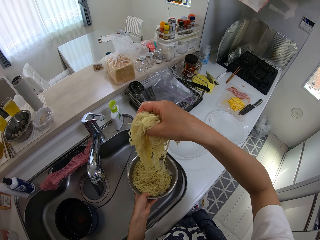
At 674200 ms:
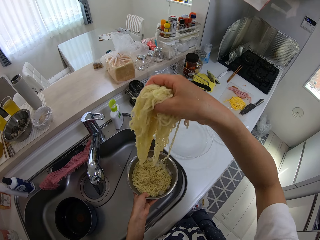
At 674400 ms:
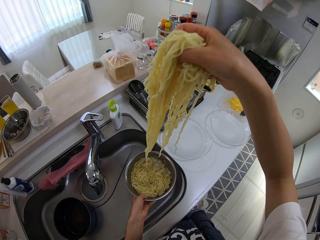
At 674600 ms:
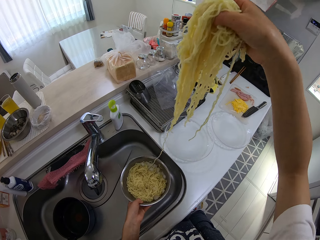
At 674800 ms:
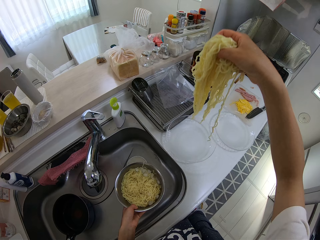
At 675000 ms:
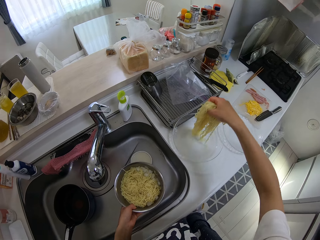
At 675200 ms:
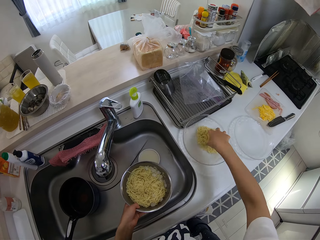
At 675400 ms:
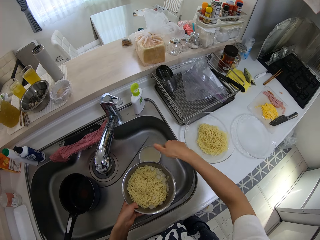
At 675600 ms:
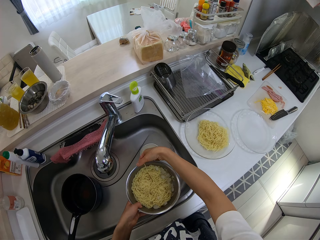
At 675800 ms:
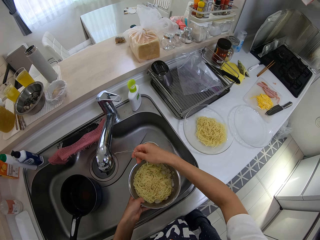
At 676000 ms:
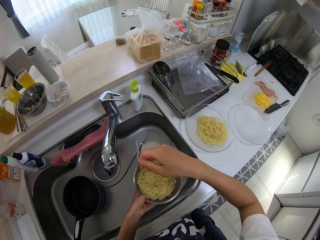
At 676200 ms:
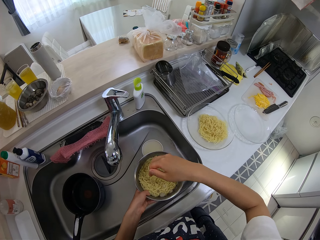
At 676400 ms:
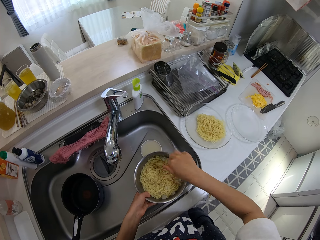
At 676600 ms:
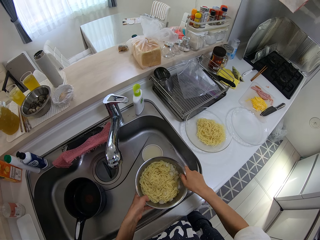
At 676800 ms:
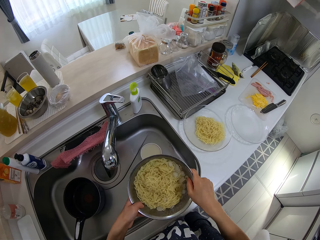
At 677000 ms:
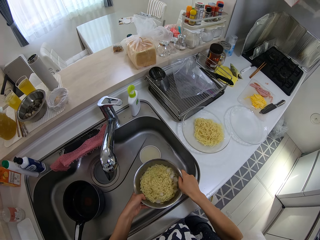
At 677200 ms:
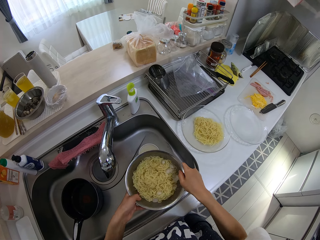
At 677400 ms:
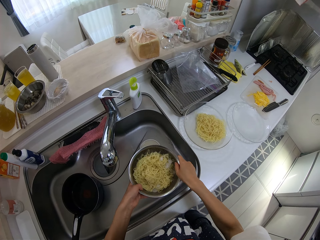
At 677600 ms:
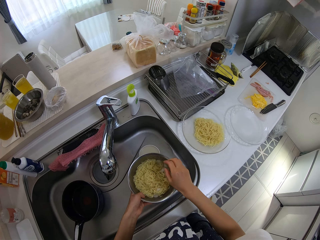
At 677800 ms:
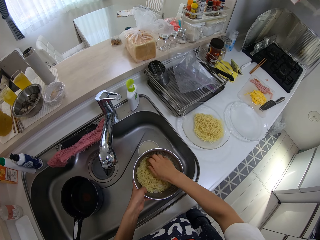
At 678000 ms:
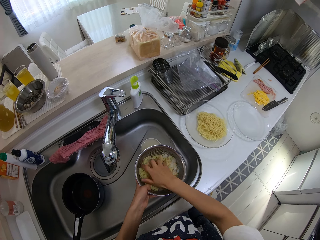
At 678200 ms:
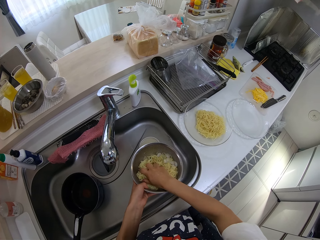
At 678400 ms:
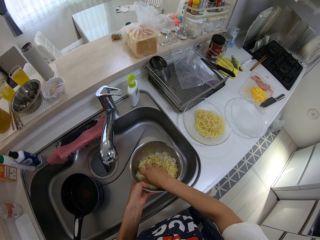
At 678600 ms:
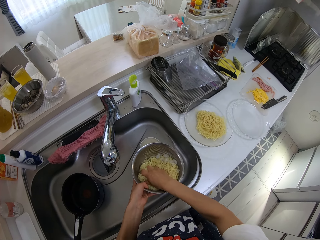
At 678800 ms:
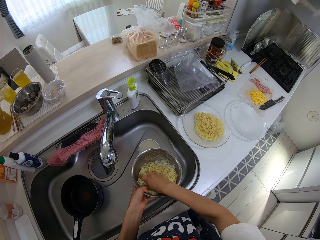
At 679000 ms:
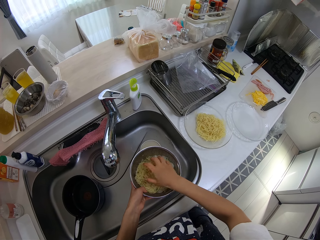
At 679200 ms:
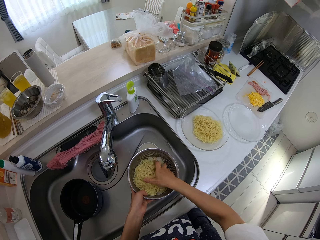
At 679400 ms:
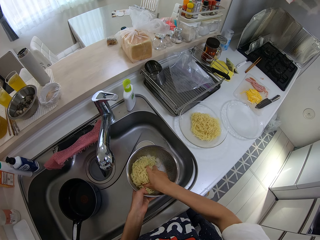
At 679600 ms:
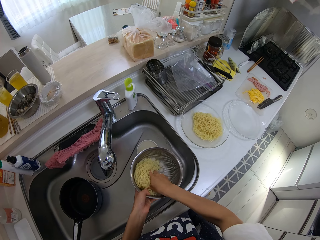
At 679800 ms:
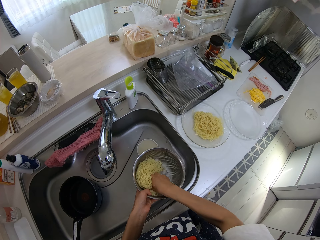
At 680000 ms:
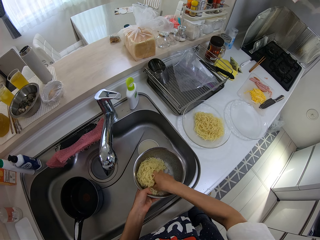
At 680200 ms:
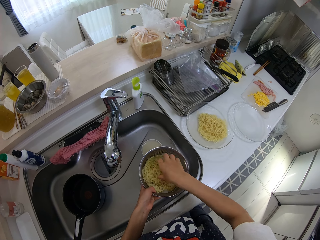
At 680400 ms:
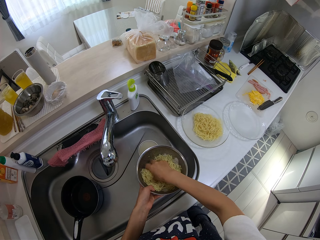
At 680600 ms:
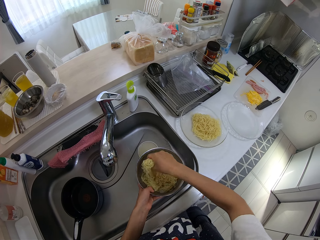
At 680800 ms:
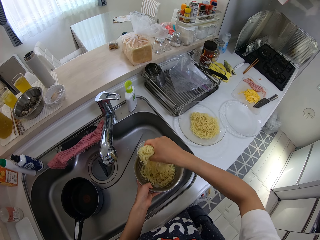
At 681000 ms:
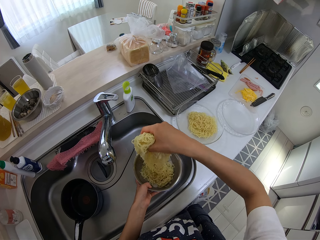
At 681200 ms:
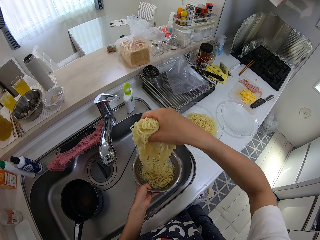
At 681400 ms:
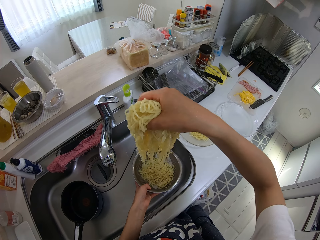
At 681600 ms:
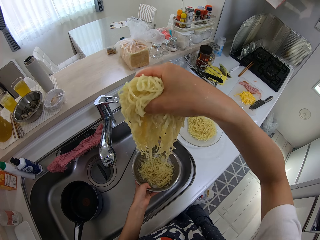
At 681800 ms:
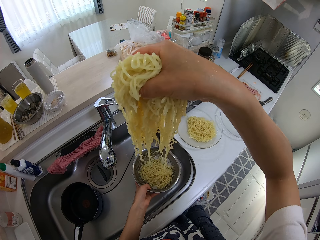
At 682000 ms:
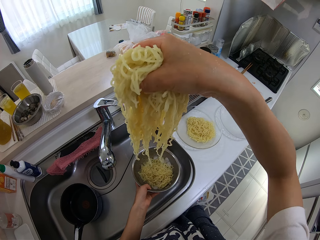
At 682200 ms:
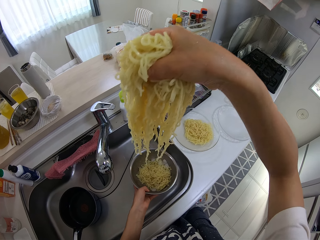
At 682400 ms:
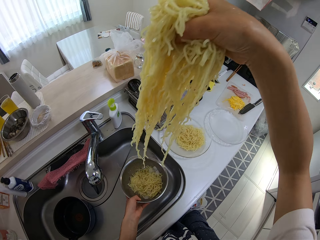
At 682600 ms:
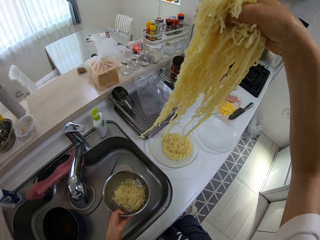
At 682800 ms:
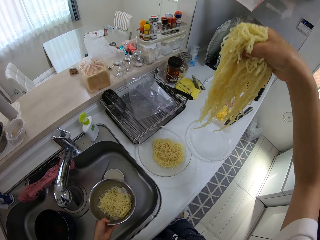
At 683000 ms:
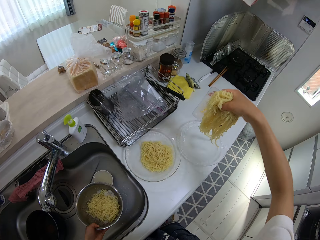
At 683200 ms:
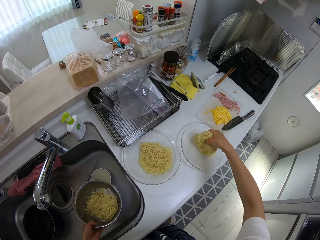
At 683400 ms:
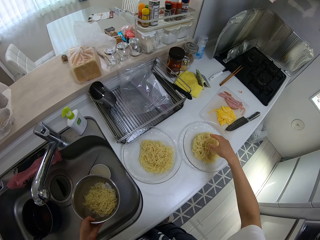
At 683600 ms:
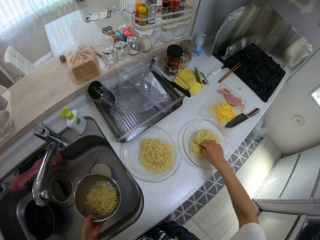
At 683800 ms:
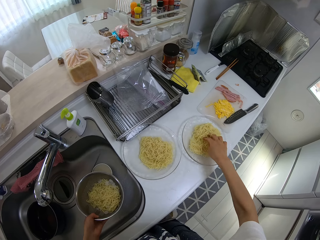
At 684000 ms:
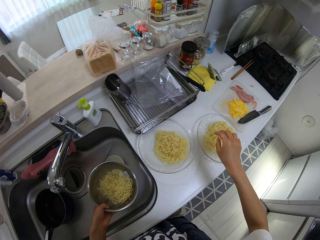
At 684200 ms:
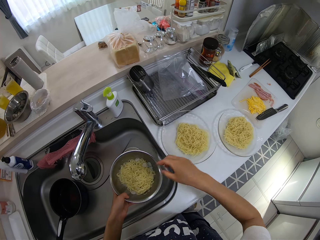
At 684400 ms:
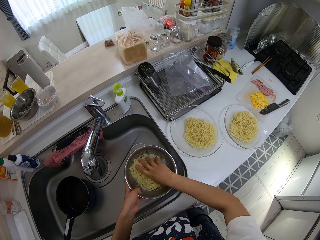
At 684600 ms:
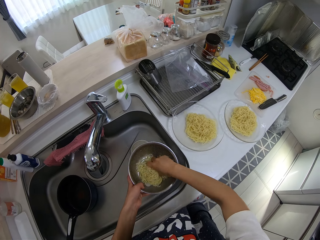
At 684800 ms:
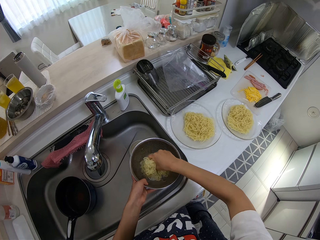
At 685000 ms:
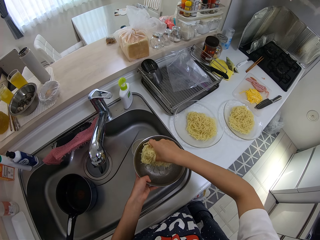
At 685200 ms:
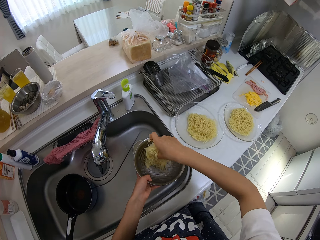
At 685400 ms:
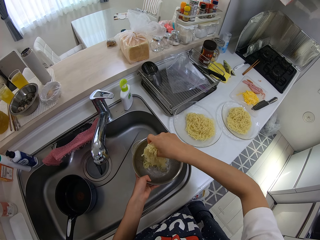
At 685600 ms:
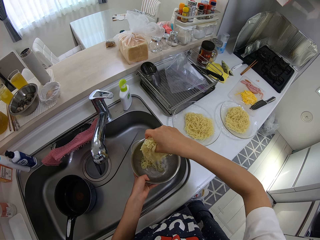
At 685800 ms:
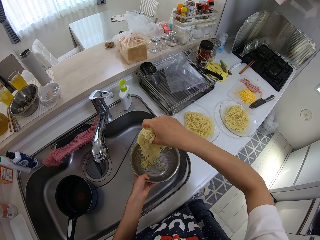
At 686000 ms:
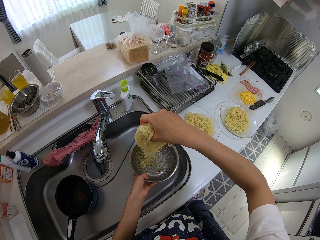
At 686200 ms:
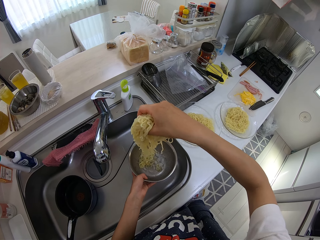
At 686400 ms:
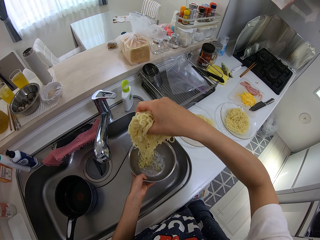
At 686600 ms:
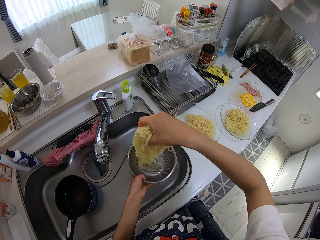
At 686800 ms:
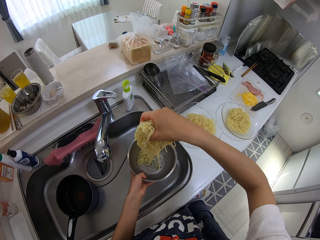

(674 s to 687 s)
The camera wearer lifts the sieve off the sink. They put the pasta in a plate. They pick pasta with their hand. They put the pasta in the sieve. They shake the sieve in the sink. They squeeze the pasta with their hand. They pick pasta with their hand. They pack the noodles in the sieve to the plate on the cabinet with their right hand. They put the pasta in the plate. They pick pasta with their hand.

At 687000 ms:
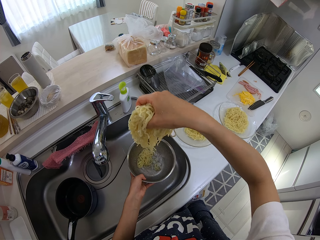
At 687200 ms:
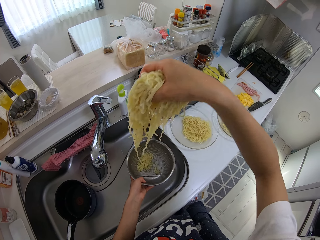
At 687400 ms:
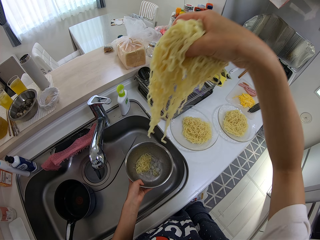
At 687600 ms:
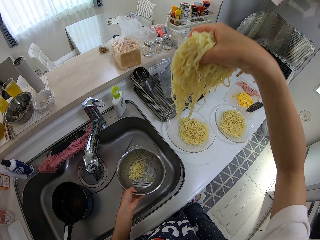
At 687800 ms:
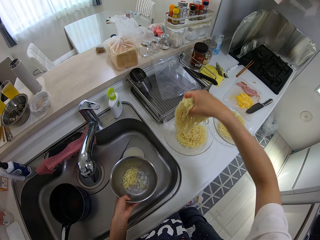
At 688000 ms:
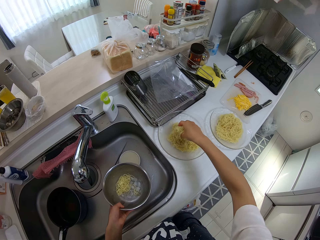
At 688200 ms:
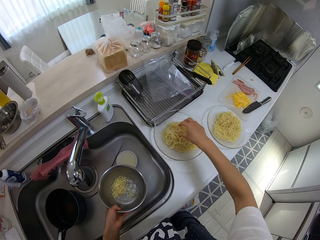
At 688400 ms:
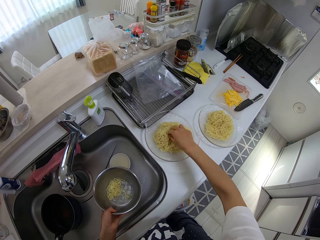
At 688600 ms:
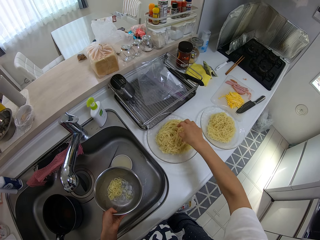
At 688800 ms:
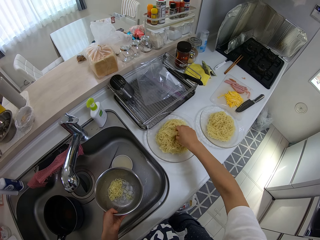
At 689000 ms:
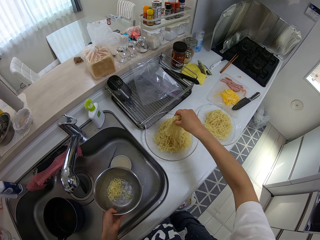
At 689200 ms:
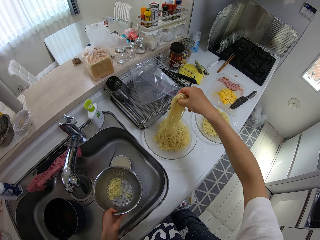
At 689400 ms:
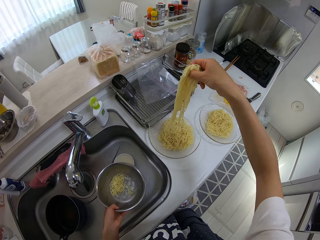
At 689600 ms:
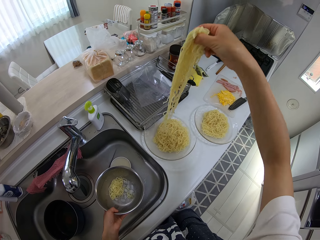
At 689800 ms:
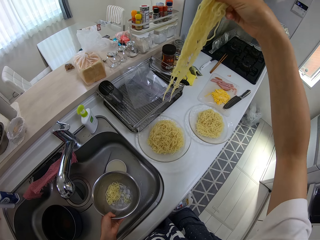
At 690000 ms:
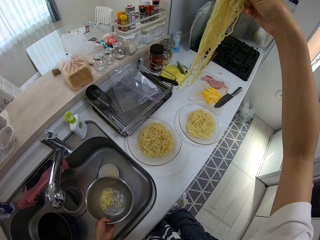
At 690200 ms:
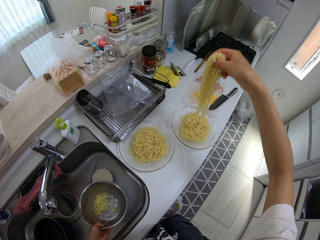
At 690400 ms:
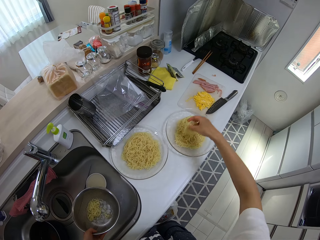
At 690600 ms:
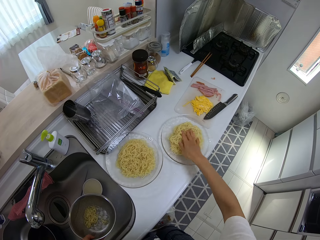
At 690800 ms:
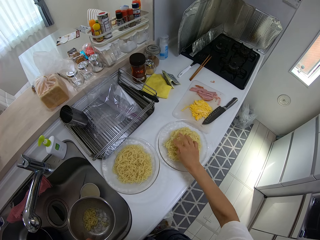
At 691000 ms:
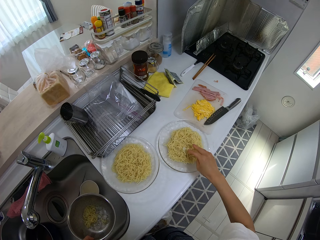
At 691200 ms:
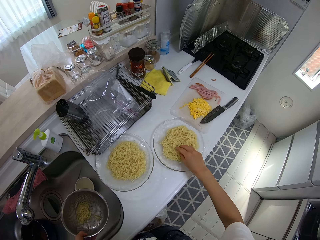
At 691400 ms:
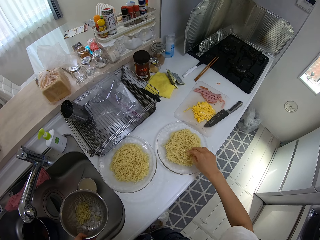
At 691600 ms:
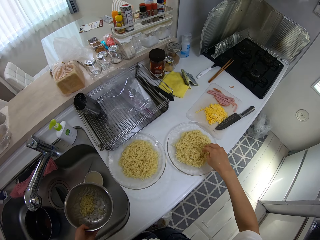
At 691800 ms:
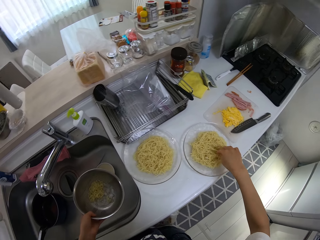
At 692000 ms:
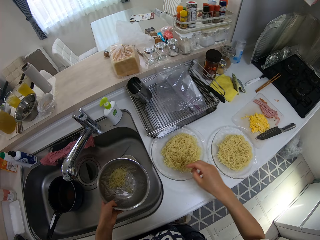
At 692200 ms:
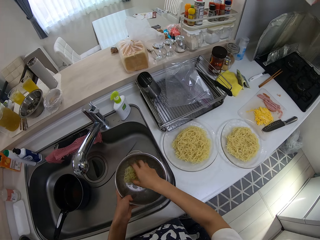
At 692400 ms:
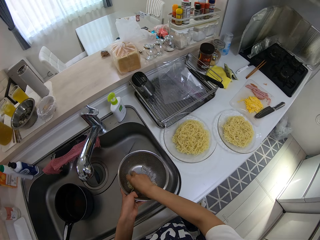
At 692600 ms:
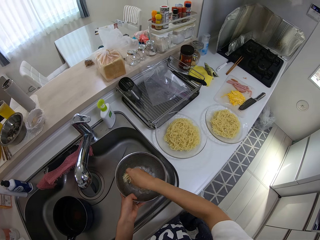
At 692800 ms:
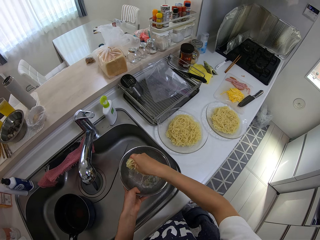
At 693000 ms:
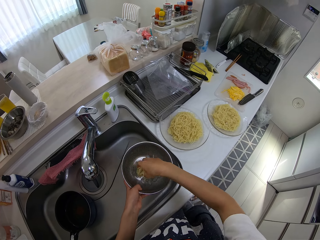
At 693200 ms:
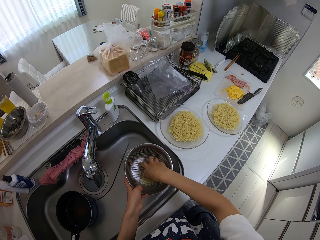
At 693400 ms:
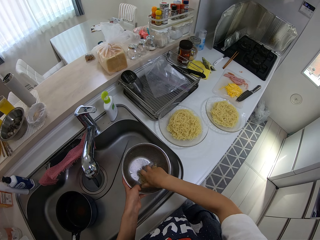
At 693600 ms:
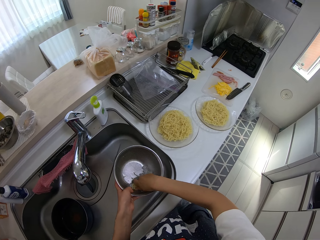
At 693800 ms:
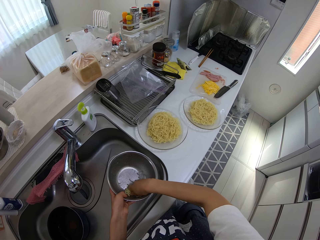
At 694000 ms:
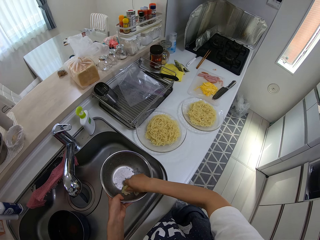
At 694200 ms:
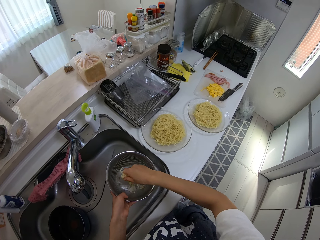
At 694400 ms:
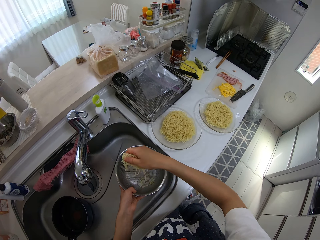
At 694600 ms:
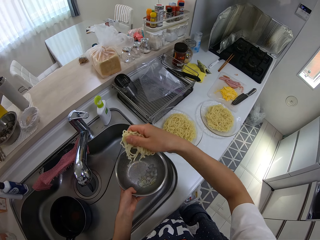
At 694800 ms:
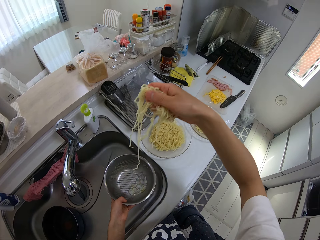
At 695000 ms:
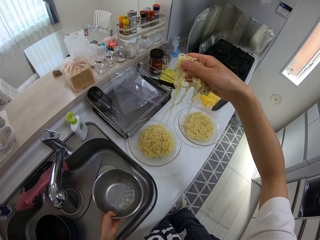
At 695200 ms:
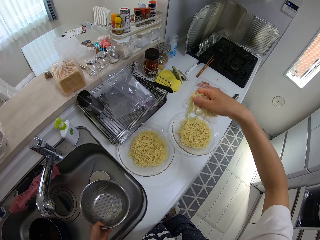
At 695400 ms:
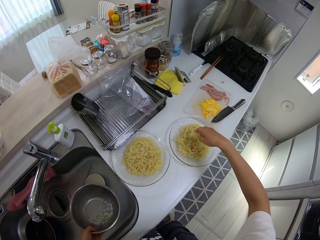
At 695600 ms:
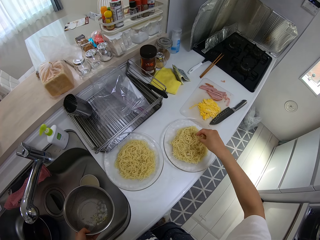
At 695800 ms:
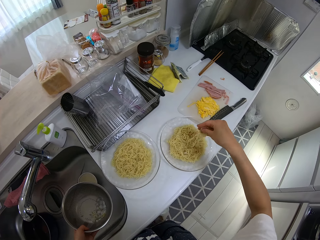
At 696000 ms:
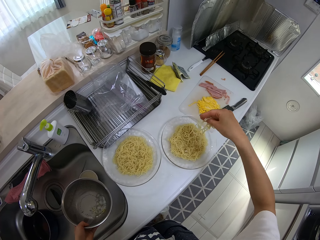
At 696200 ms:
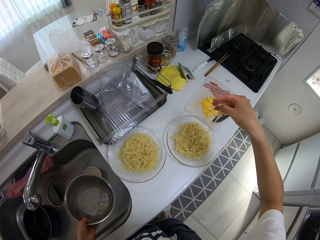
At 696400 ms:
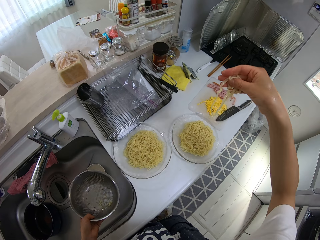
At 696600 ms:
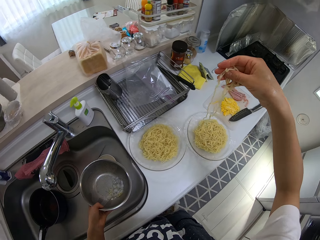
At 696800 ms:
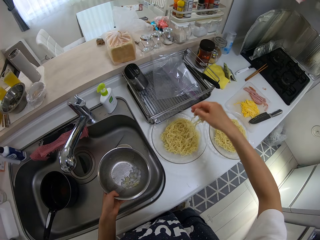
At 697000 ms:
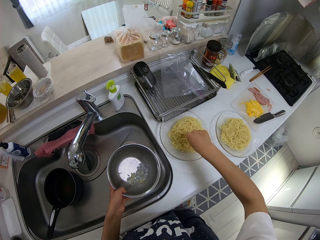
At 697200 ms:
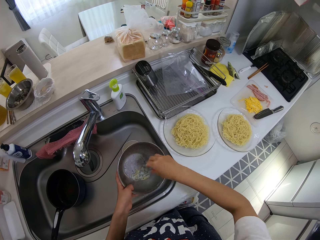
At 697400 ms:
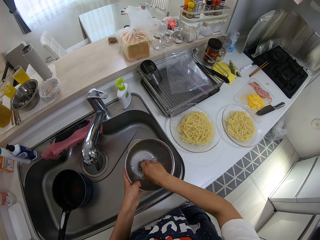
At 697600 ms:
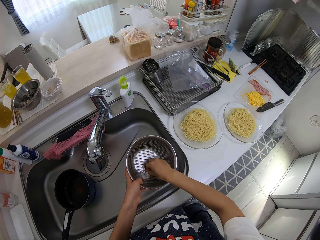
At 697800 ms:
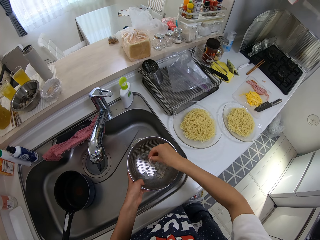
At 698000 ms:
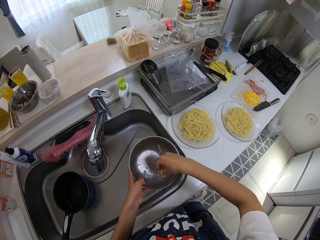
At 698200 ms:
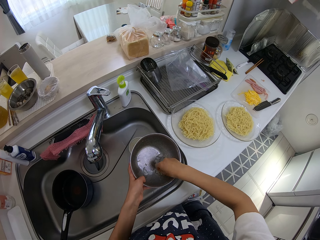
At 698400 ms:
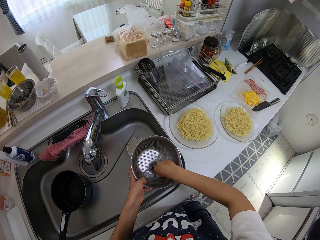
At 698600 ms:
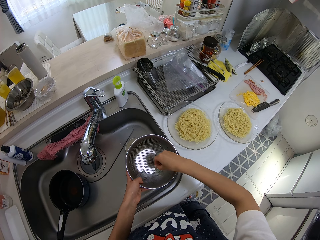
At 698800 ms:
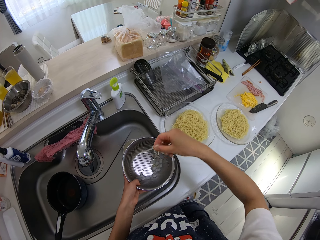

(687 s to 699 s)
The camera wearer puts the pasta in a plate. He spreads the pasta on the plate with his hand. He picks pasta with his hand. He puts the pasta in the plate. He spreads the pasta on the plate with his hand. He picks pasta with his hand. He puts the pasta in the plate. He picks pasta with his hand. He puts the pasta in the plate. He picks pasta with his hand.
